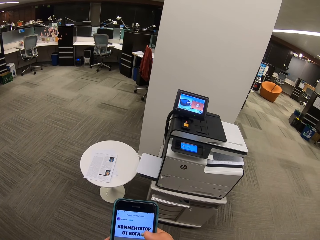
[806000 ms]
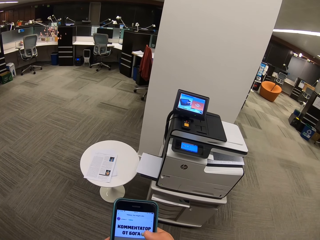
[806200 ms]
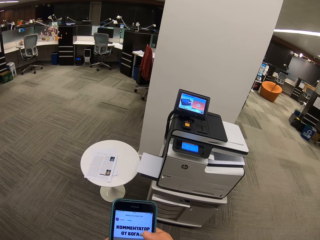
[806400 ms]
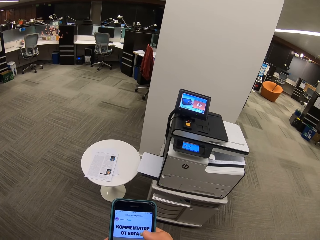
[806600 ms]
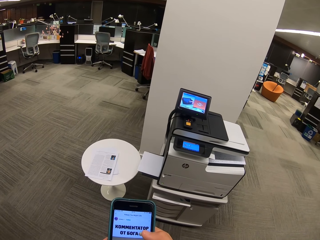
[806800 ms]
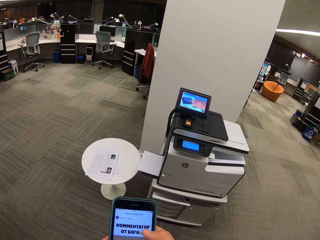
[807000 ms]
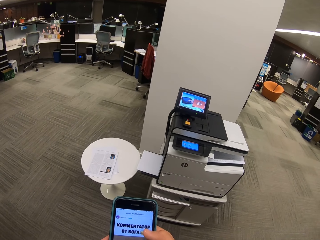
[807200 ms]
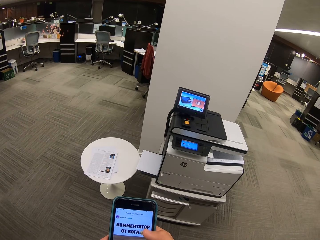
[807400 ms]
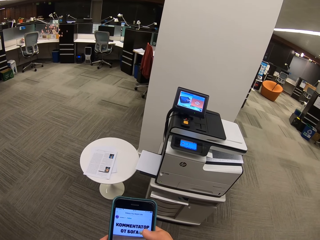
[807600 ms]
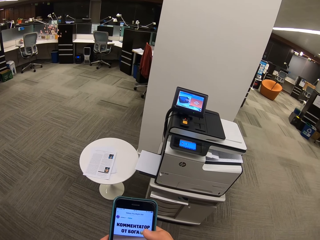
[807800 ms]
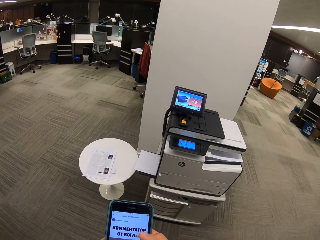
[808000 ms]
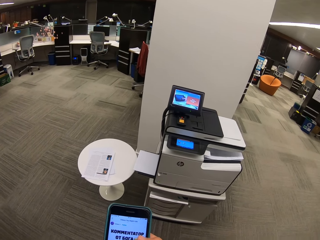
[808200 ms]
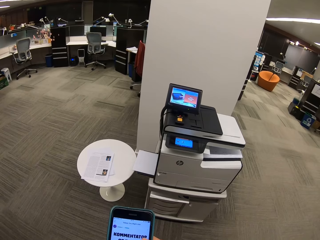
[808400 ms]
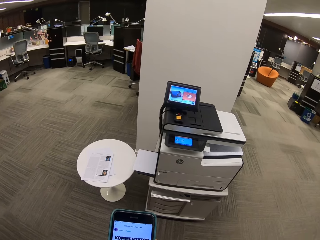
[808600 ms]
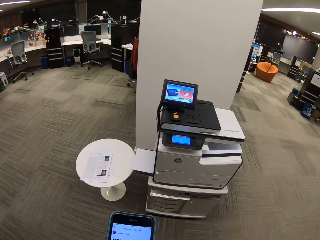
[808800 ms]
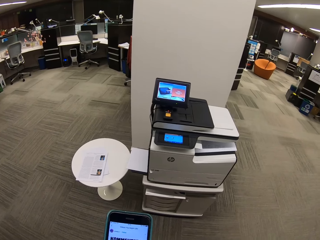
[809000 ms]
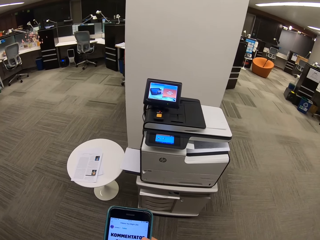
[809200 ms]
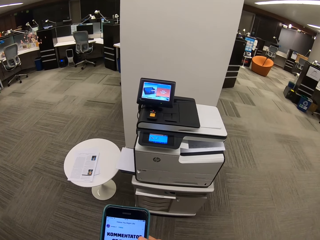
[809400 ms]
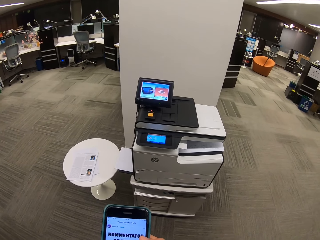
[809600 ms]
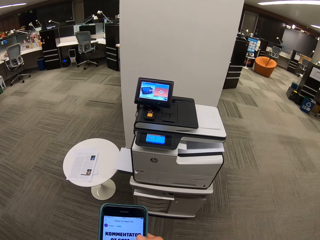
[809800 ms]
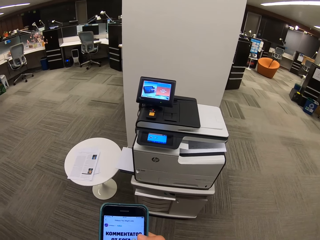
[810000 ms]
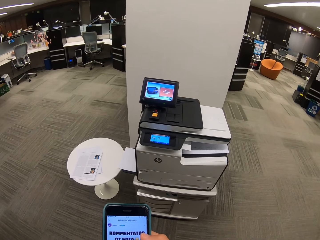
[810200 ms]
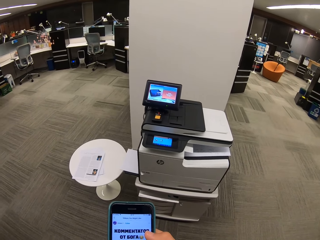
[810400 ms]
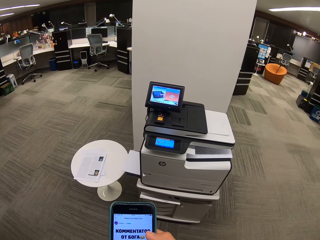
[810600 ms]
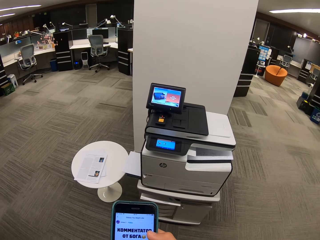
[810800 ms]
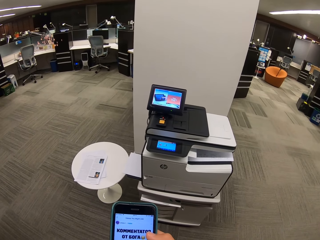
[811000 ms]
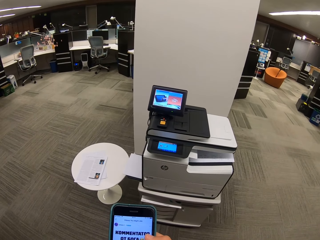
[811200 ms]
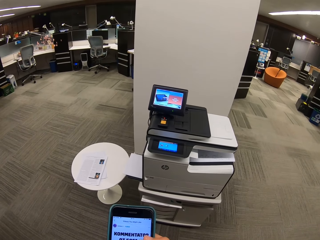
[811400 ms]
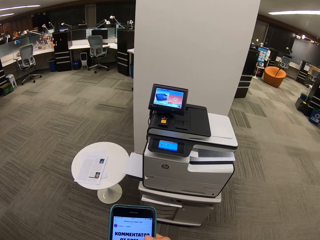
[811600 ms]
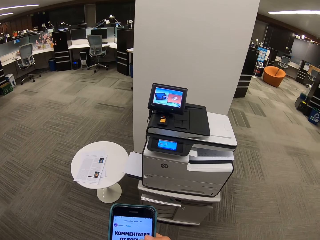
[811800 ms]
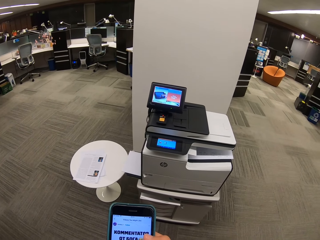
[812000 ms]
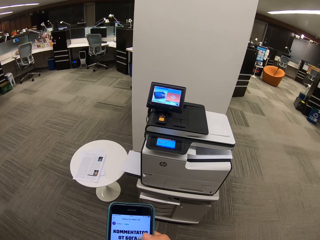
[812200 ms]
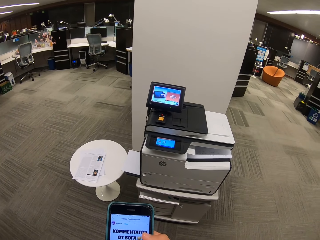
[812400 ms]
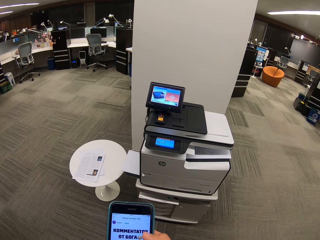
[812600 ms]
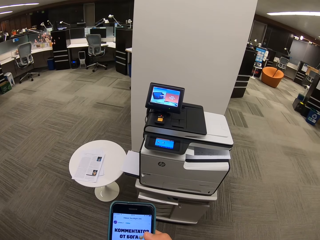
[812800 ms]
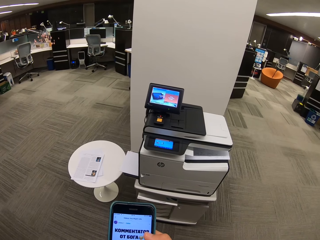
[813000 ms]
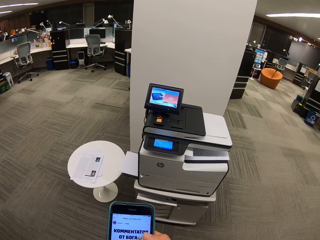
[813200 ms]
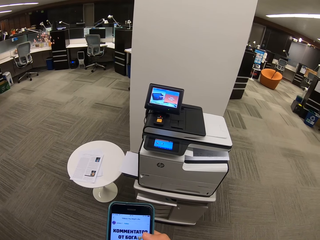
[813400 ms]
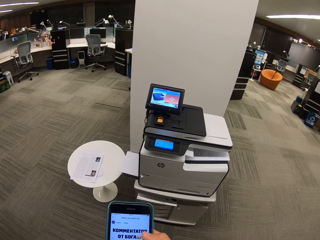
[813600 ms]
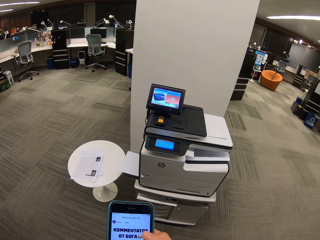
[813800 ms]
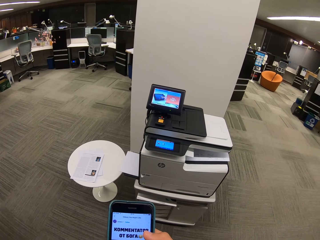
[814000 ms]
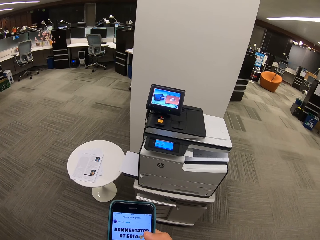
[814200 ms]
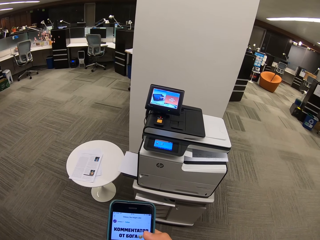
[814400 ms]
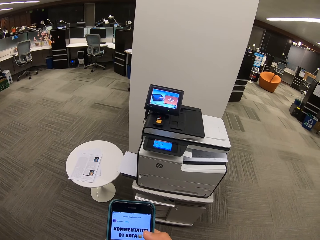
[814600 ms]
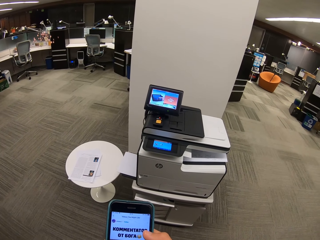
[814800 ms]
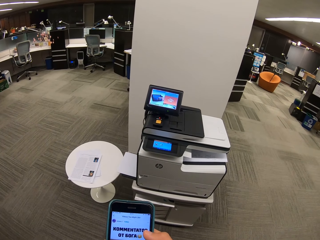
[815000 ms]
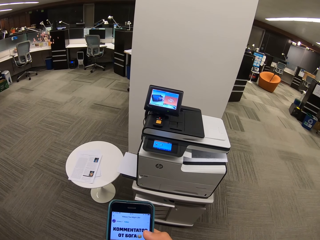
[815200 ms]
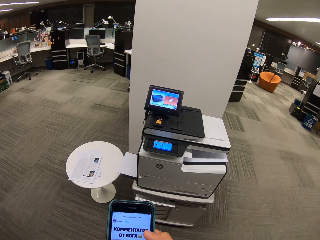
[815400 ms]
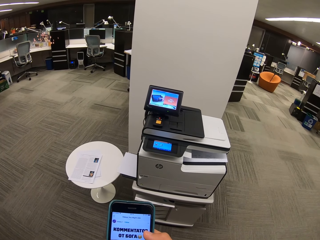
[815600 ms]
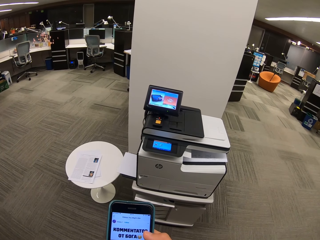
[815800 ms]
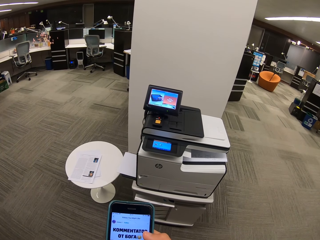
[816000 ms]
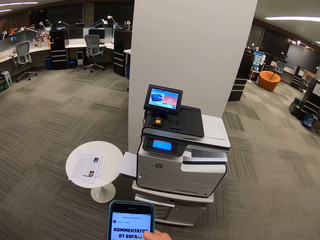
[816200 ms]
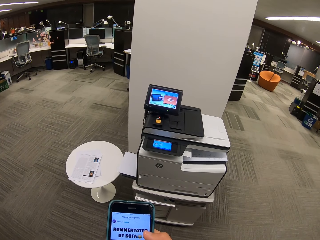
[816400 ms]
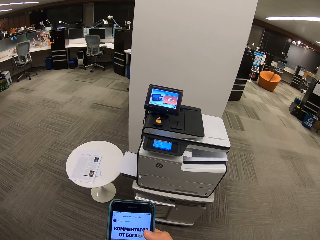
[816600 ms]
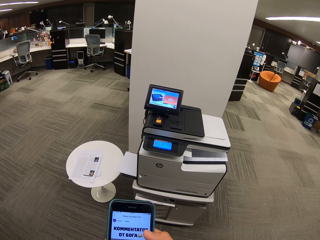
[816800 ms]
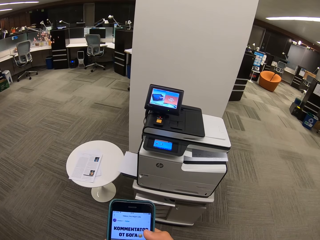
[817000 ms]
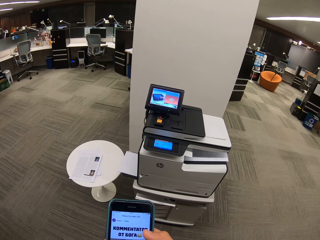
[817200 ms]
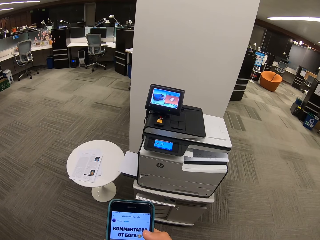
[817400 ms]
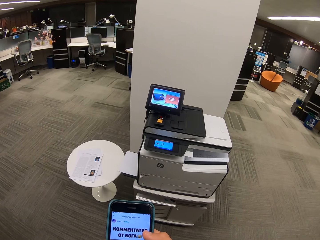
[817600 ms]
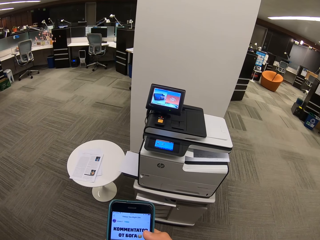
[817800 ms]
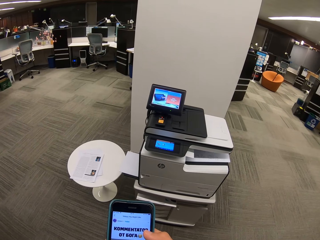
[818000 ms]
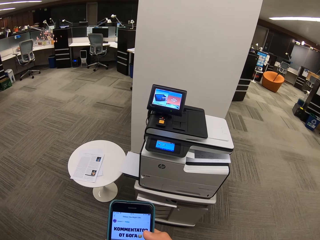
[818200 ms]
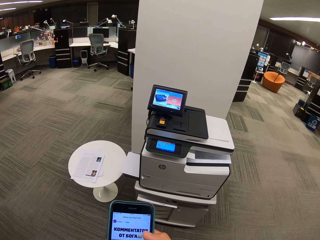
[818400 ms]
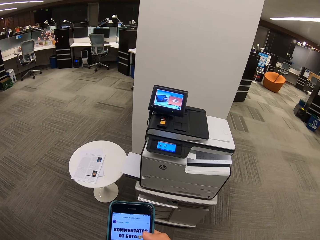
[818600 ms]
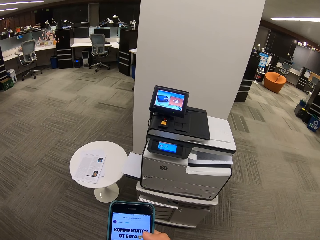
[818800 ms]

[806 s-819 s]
The camera wearer dials the phone. They dial the phone repeatedly.

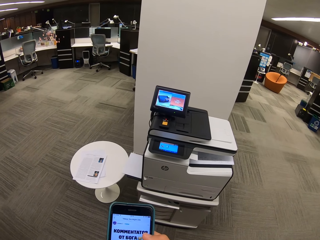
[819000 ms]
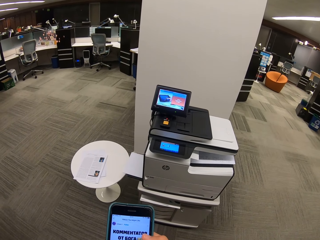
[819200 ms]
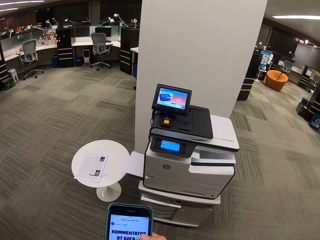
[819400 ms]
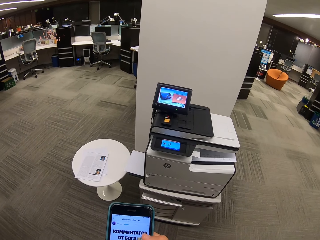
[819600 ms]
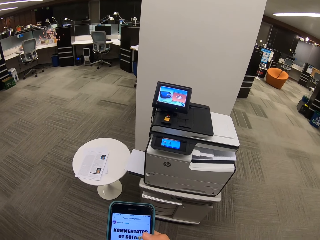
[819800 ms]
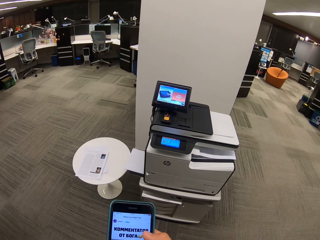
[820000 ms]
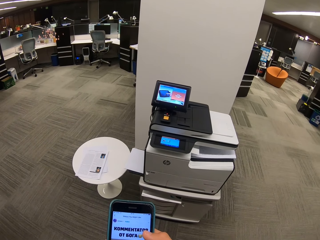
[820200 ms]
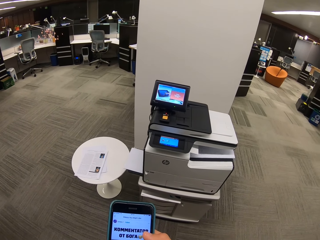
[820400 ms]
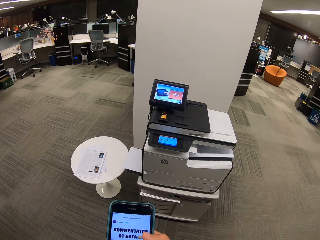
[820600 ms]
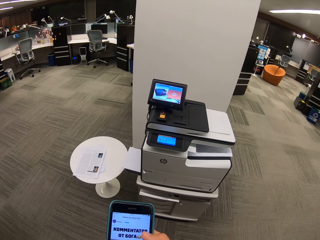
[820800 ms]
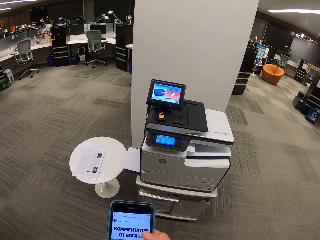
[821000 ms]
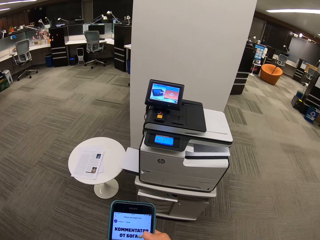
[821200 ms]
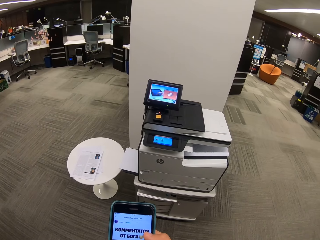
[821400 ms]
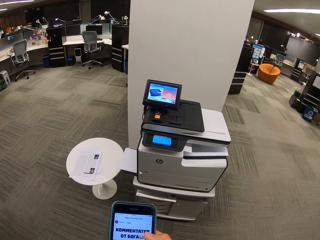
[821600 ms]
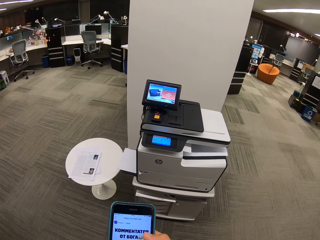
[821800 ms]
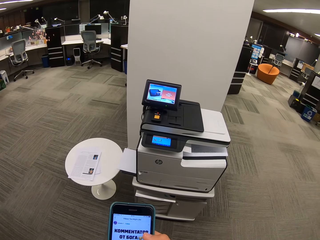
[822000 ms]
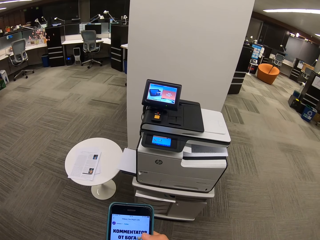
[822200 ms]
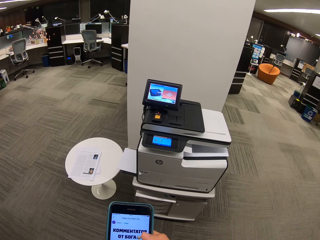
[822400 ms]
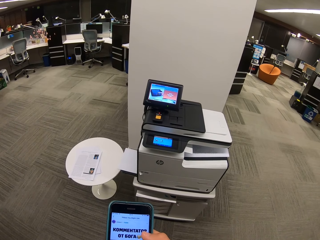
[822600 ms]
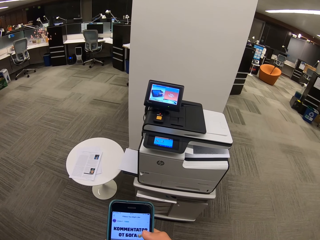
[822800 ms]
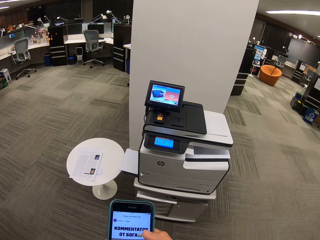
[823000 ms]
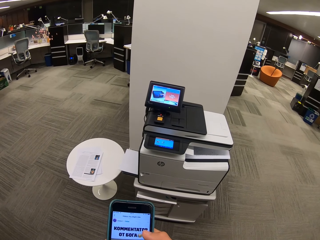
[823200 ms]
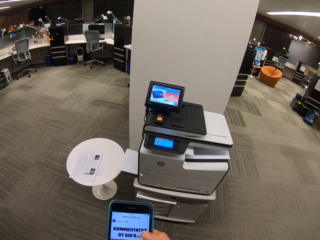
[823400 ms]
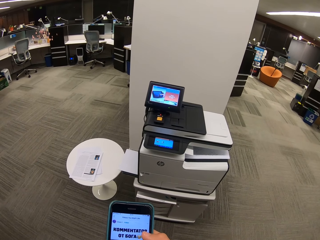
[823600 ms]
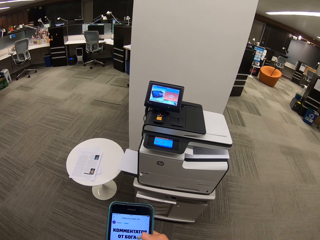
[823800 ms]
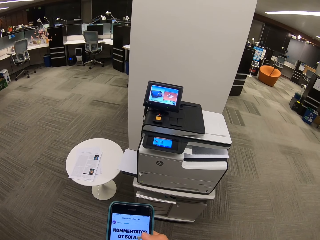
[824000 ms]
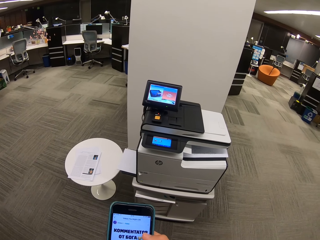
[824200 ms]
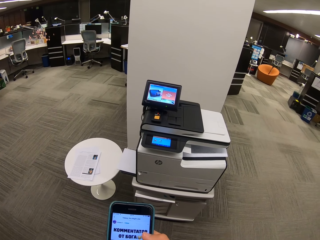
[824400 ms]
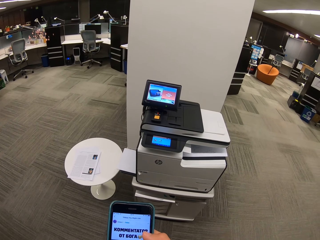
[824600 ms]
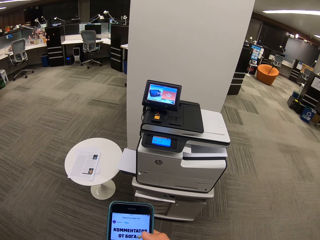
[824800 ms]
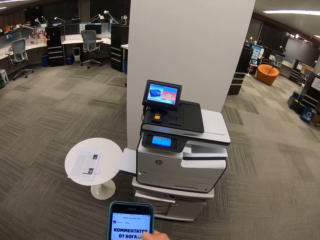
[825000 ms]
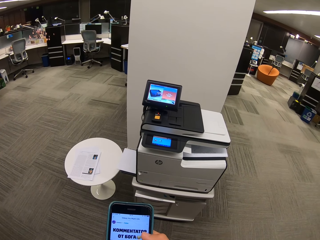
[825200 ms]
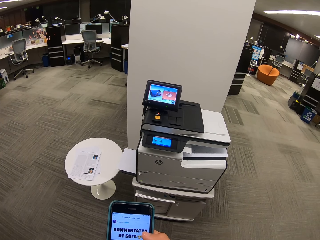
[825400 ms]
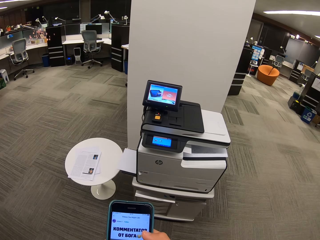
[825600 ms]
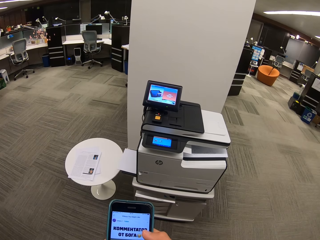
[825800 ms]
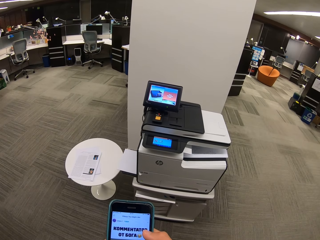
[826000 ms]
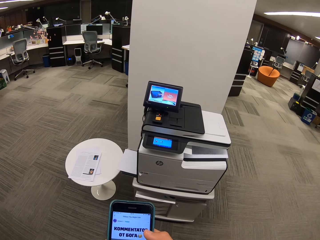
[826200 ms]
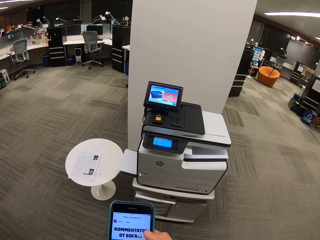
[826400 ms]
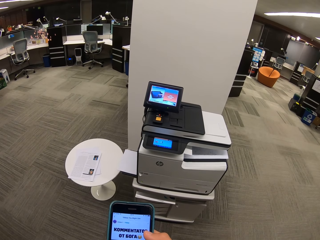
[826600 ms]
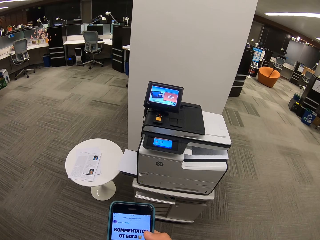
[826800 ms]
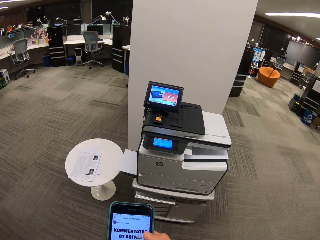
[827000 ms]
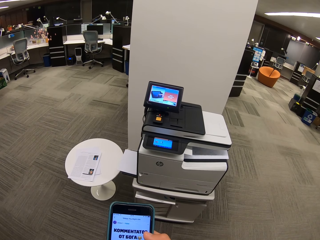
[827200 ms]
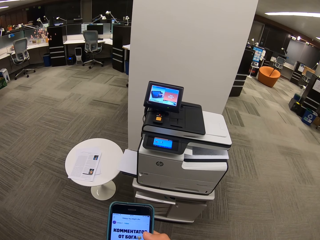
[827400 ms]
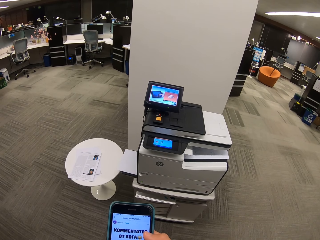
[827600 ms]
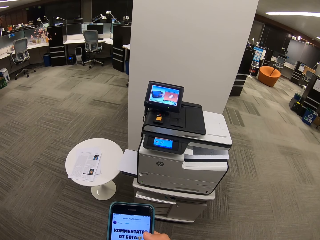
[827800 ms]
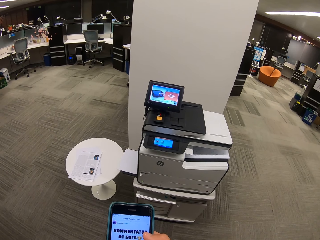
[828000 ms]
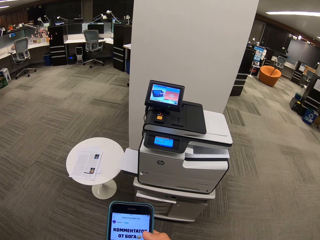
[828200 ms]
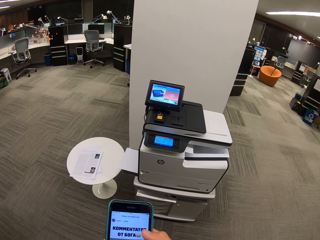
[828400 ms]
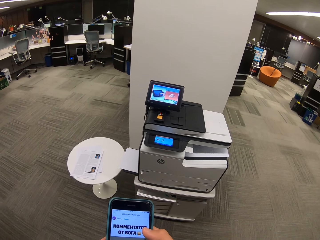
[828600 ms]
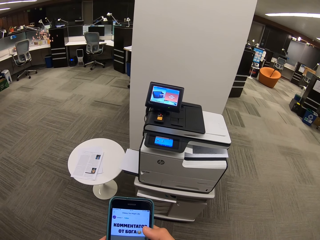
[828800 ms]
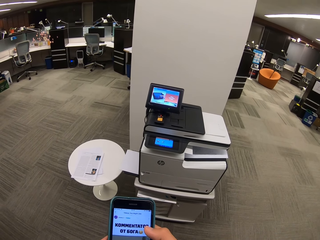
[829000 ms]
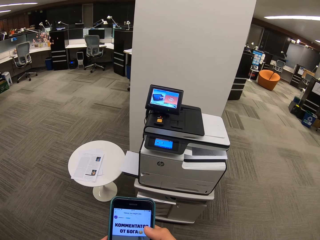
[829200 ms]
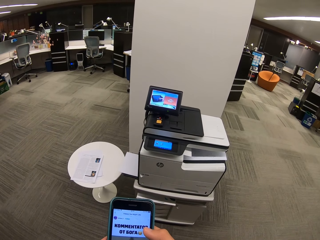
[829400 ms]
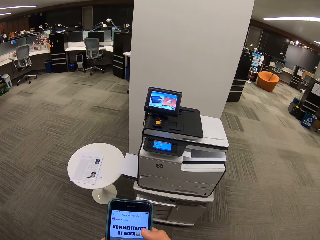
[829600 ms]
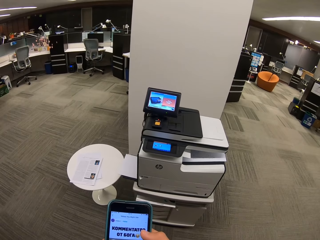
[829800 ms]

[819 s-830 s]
The camera wearer dials the phone. They dial the phone again.
